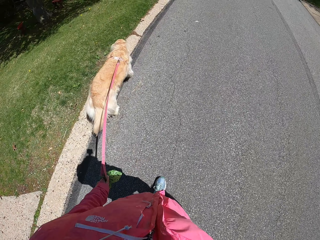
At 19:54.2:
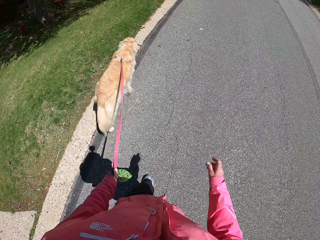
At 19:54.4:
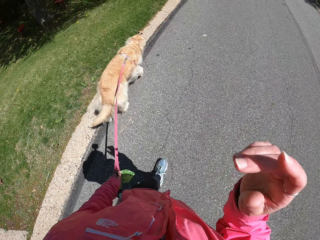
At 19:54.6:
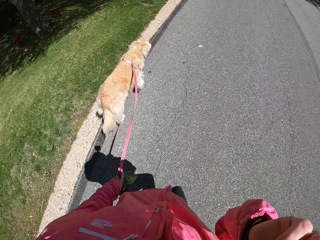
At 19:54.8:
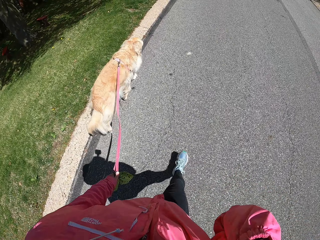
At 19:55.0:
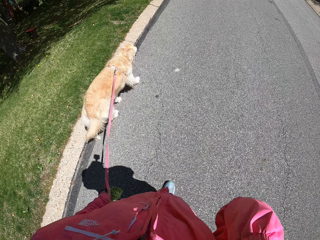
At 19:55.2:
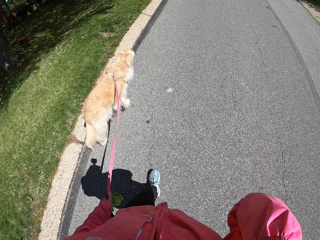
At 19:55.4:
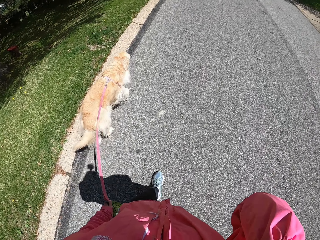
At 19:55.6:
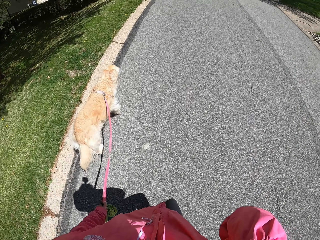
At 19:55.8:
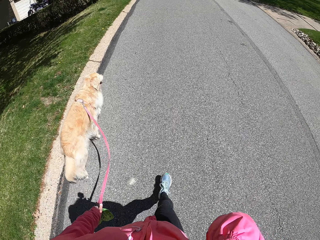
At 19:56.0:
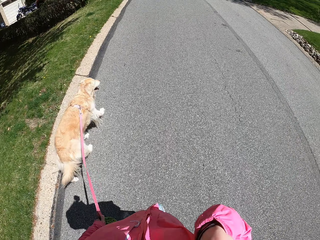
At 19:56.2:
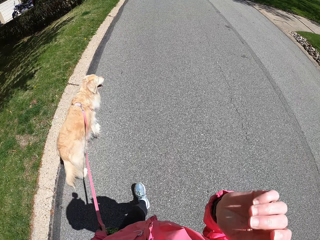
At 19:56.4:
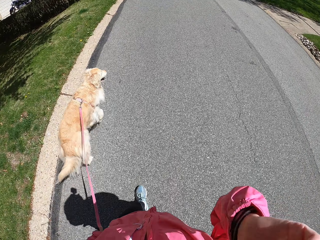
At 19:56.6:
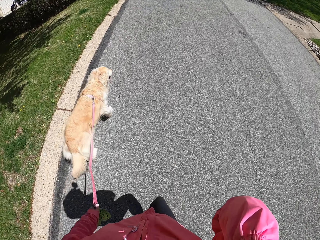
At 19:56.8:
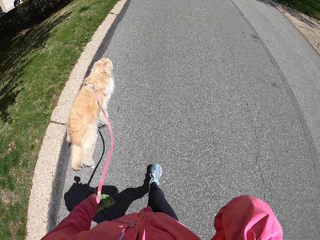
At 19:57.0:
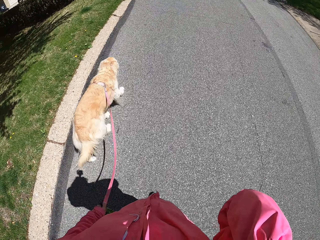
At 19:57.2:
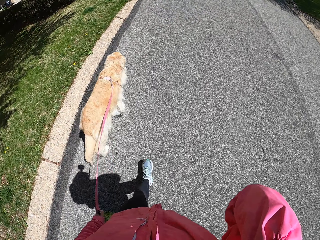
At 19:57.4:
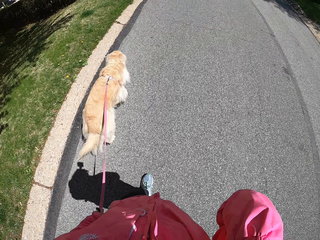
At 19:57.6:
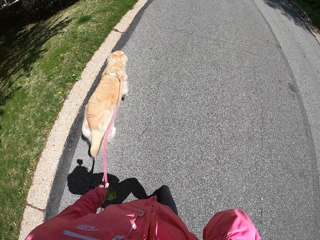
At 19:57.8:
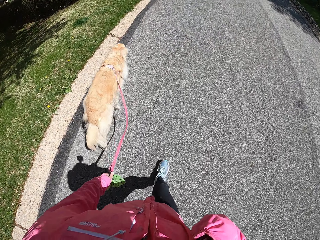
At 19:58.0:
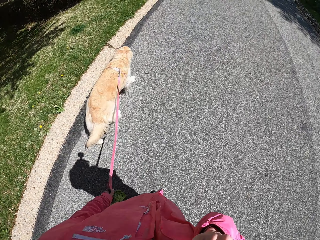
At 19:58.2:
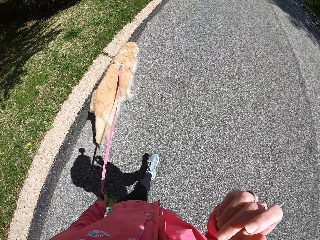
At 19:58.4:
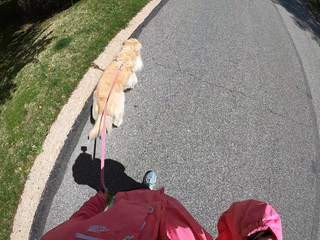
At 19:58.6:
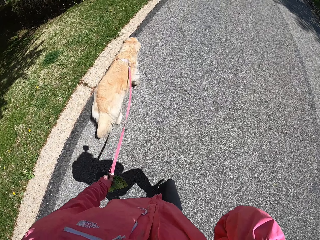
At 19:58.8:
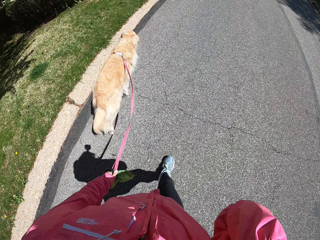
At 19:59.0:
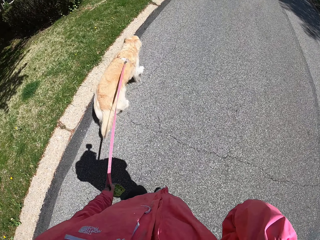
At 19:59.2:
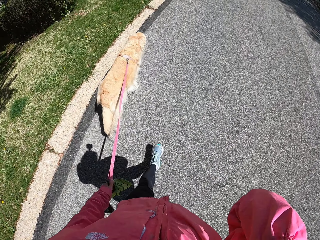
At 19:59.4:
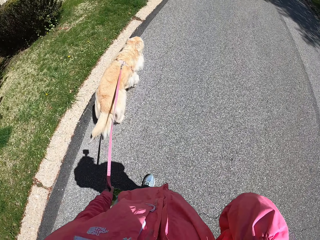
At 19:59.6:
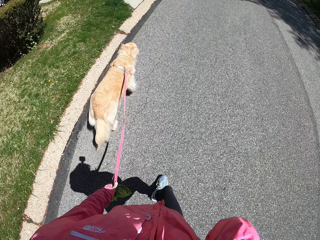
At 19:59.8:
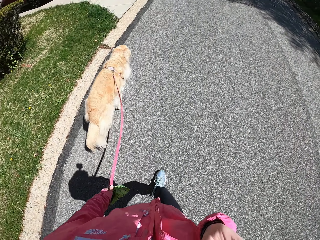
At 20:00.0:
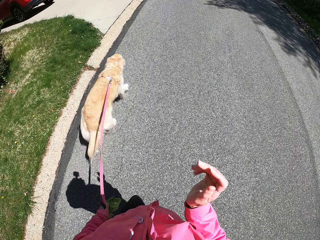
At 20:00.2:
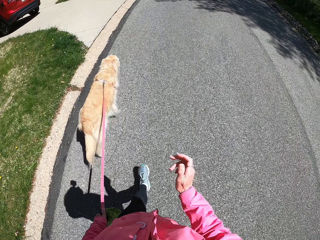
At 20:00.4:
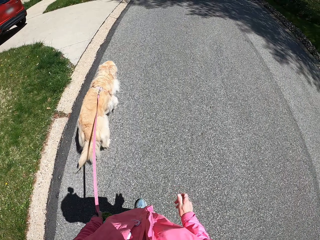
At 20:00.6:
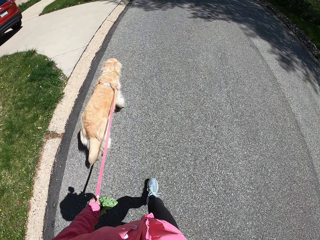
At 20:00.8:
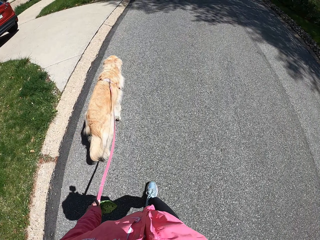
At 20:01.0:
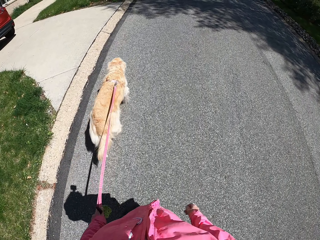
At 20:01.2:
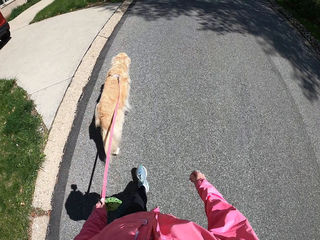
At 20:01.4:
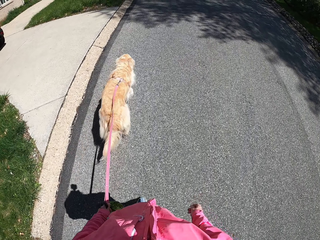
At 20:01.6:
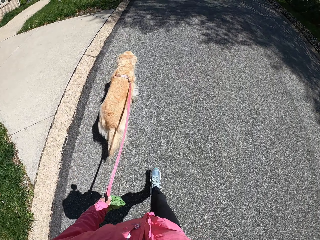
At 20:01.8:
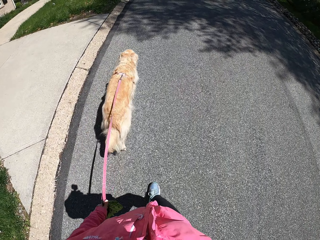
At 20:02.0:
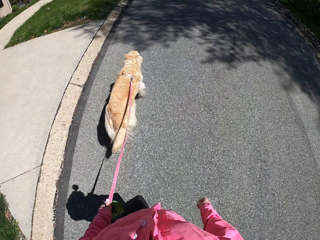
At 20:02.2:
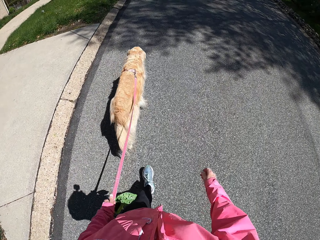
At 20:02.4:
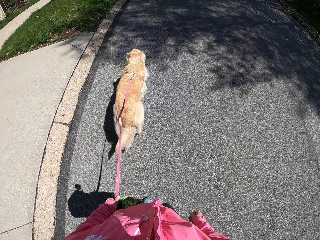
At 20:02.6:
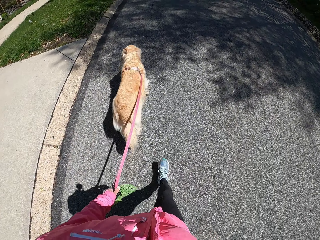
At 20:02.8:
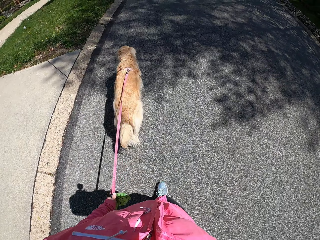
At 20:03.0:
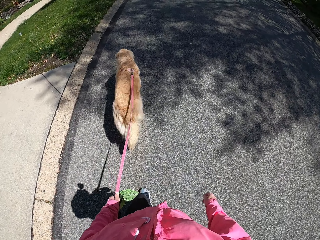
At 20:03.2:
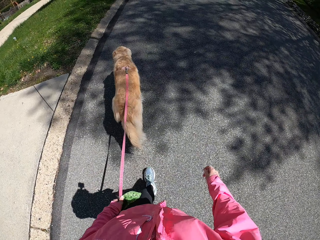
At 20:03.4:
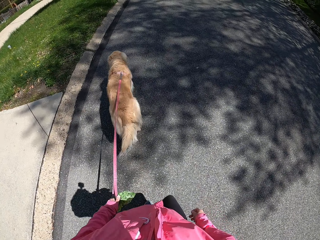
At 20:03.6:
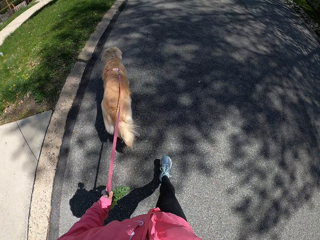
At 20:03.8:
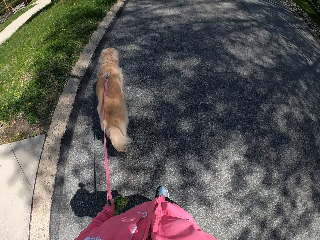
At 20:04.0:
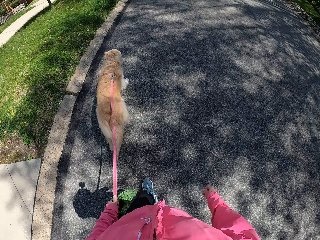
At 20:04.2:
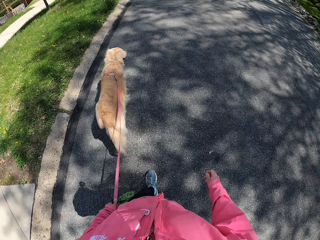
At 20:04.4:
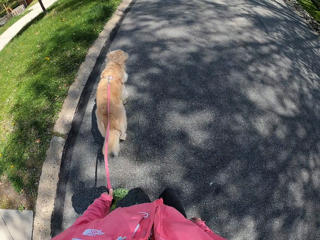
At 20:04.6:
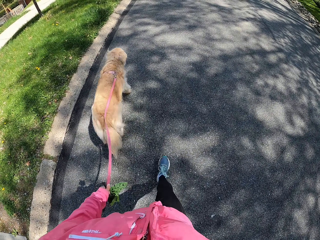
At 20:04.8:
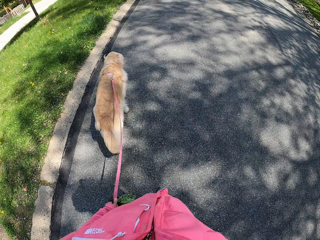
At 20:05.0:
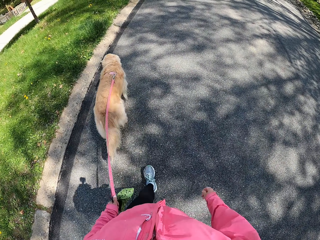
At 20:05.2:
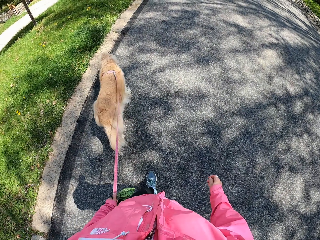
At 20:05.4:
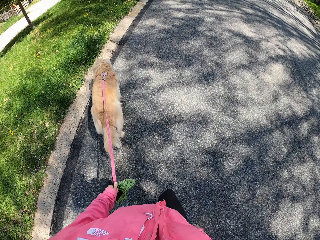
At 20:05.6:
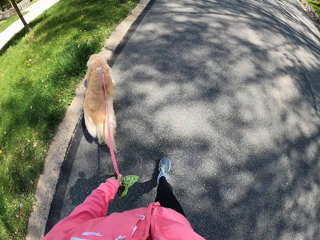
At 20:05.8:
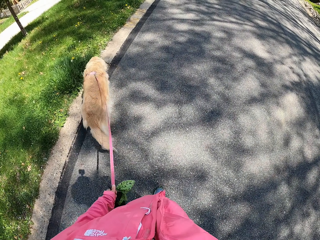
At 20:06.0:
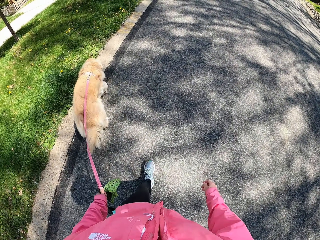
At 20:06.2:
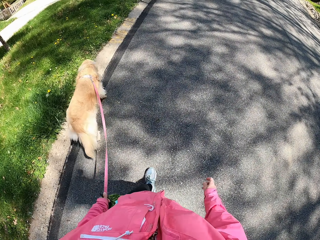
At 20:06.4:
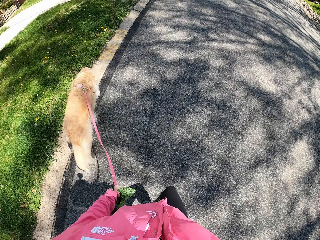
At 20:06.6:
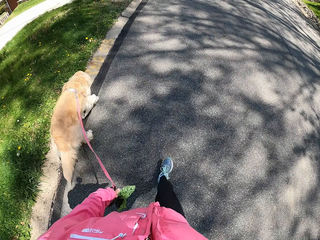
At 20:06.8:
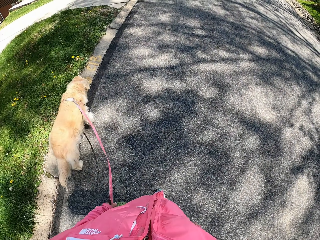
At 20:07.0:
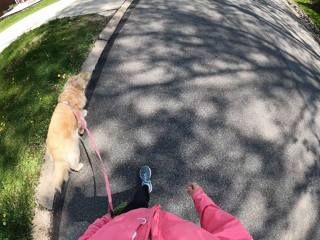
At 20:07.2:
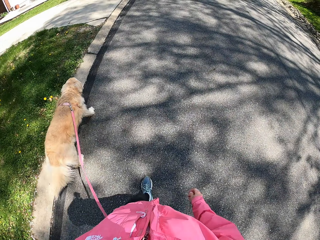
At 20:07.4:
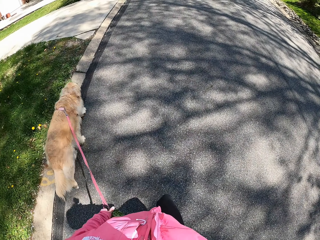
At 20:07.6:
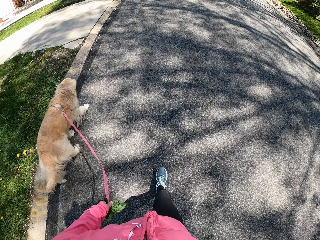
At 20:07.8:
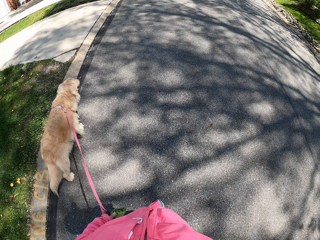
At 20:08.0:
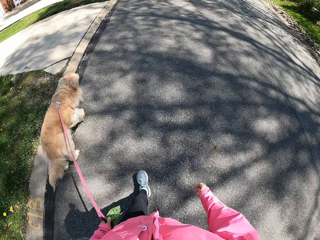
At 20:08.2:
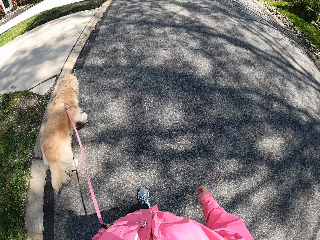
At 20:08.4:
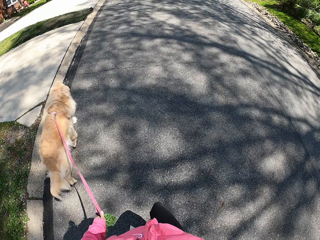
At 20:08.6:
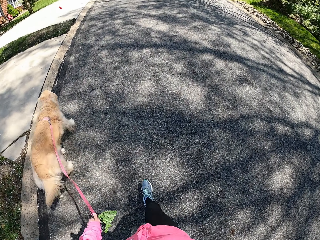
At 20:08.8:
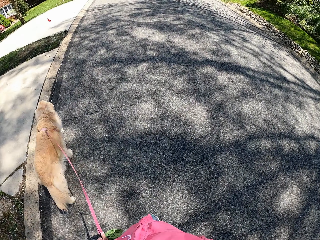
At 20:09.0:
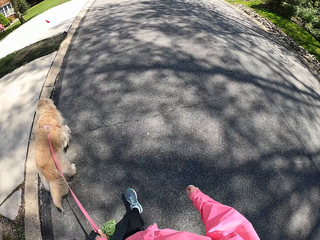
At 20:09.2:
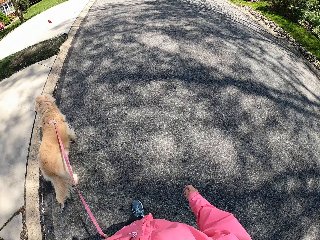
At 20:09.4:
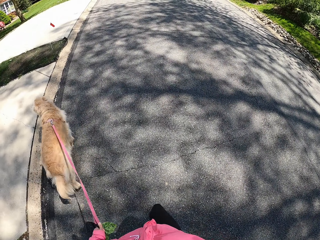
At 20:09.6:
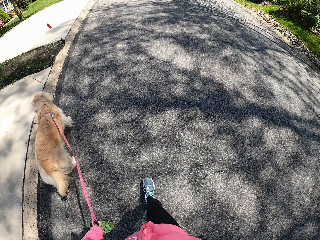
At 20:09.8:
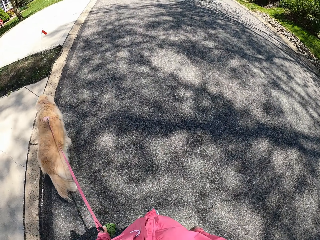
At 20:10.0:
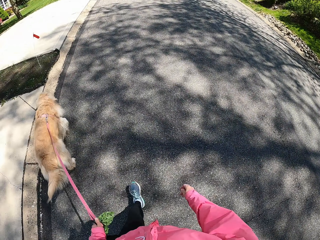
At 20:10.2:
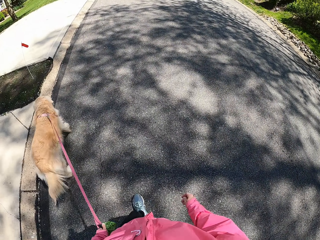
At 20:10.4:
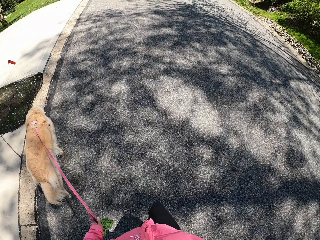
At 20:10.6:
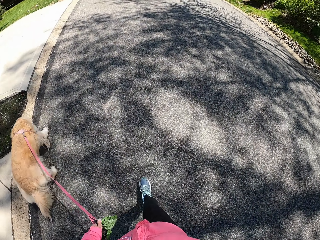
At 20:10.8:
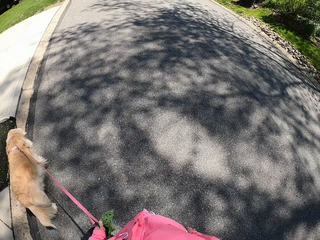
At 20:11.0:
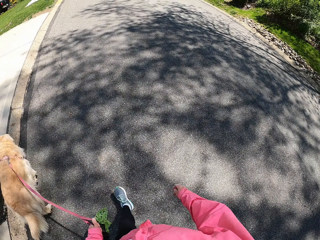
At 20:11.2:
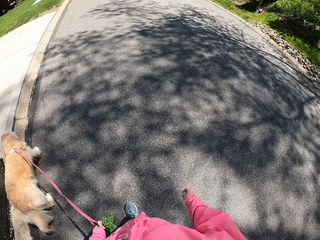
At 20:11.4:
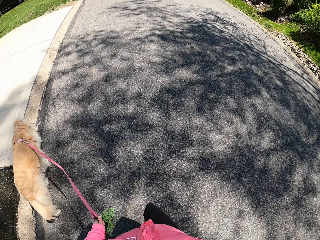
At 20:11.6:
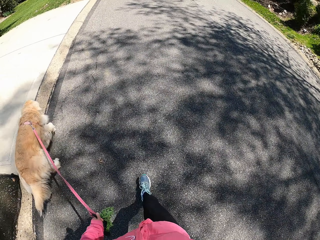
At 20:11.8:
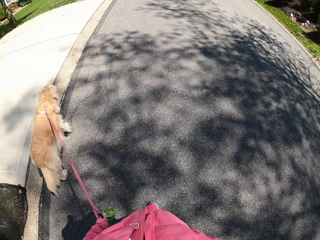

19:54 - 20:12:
The camera wearer adjusts the camera. She lifts her right hand. She holds the rope.

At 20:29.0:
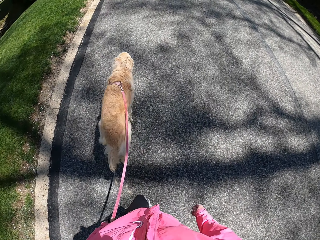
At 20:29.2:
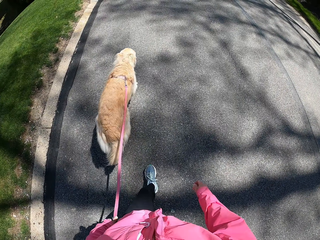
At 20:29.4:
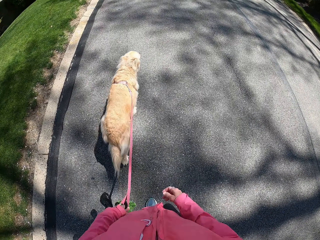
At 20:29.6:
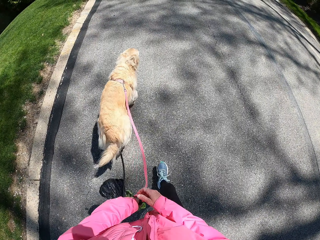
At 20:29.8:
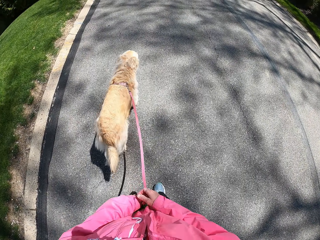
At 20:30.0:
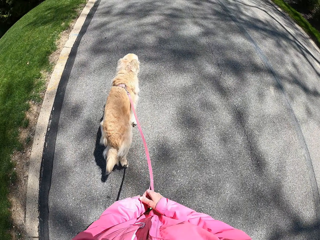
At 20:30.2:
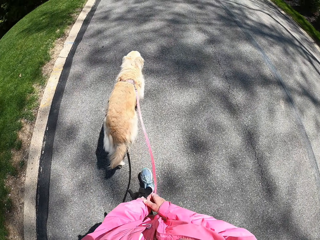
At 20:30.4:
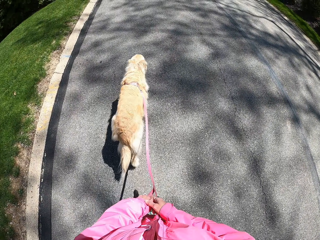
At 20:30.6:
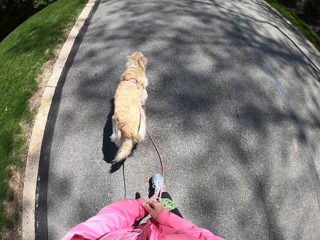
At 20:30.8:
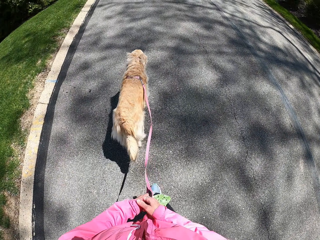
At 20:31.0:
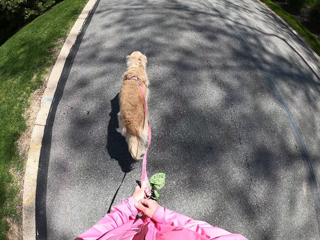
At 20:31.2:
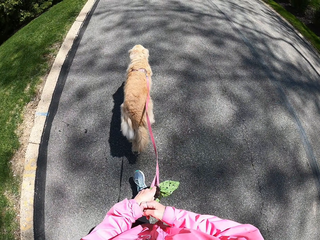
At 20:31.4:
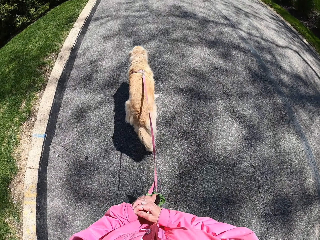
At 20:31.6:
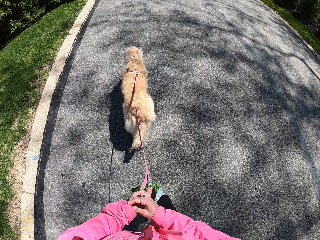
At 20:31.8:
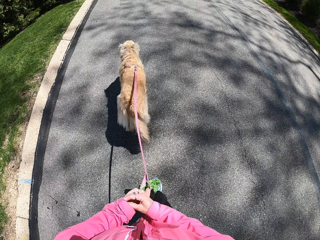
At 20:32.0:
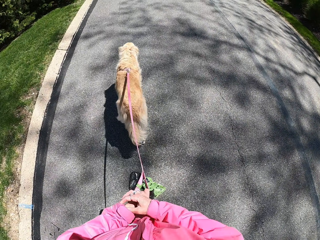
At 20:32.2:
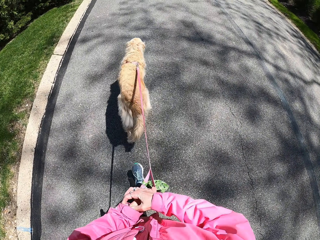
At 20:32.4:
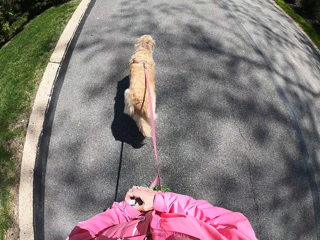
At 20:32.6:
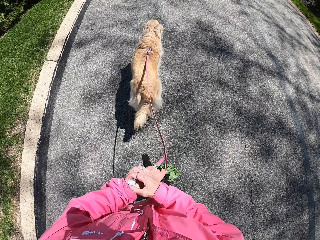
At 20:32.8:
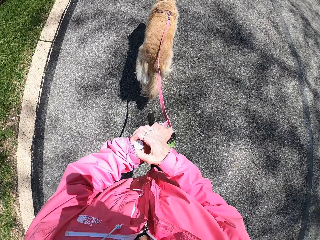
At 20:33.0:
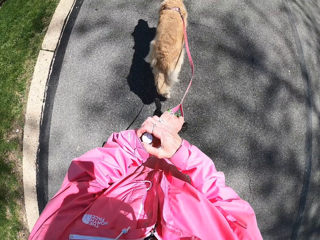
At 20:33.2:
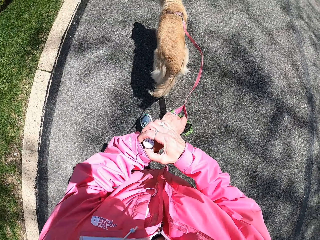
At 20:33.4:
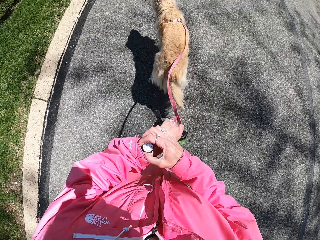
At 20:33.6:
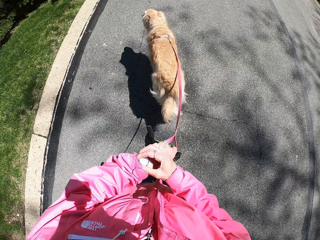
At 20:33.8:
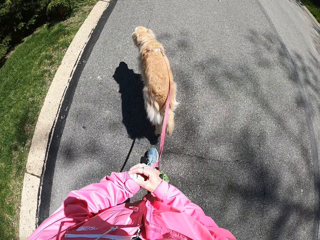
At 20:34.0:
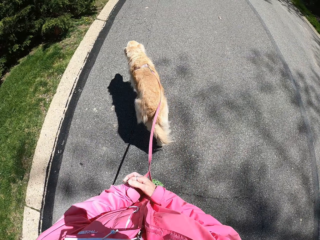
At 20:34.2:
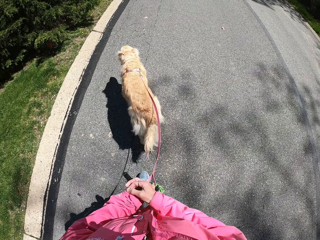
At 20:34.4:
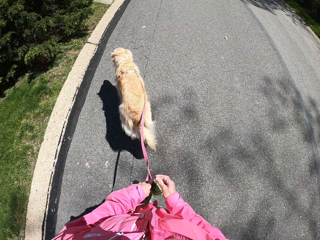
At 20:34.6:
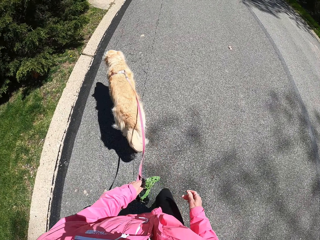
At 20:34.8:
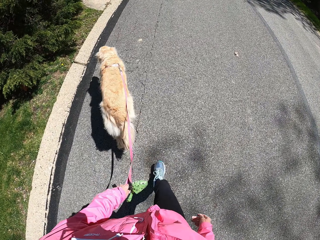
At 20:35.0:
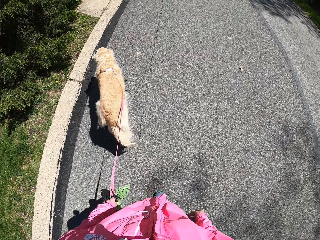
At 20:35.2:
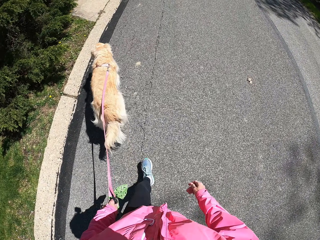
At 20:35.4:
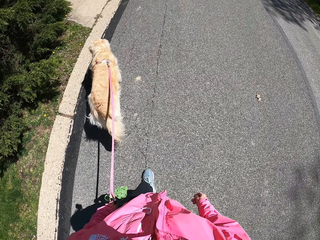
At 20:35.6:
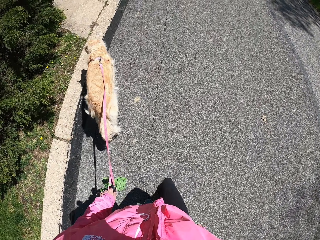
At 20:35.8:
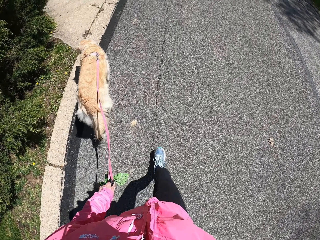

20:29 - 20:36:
The camera wearer touches the watch. They hold the clock. They look at the clock.
